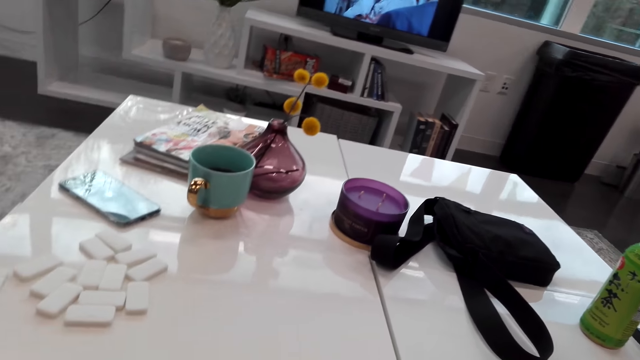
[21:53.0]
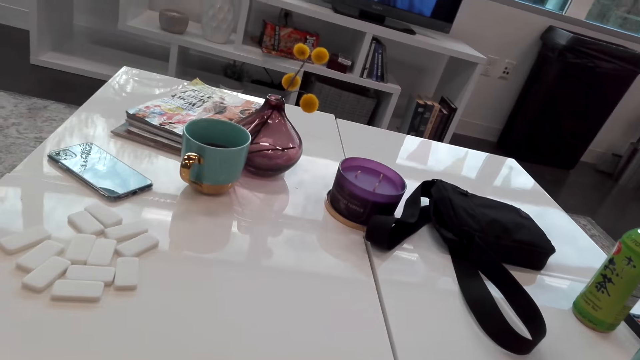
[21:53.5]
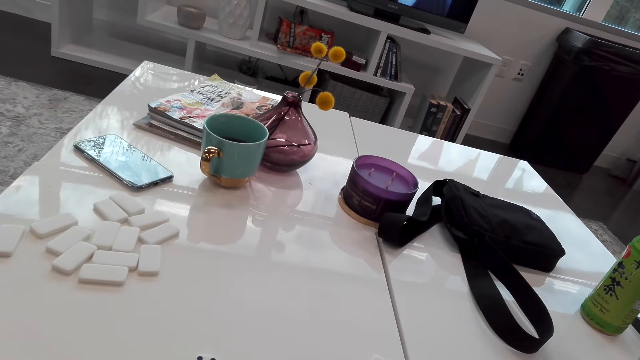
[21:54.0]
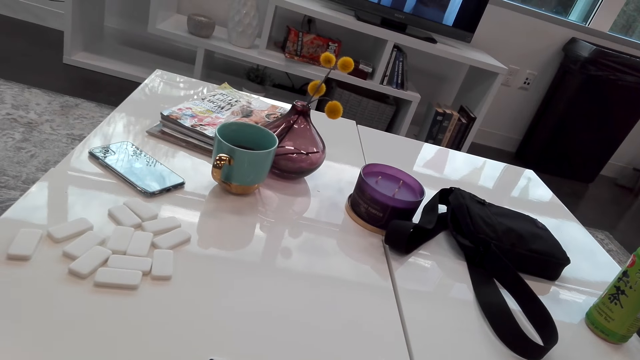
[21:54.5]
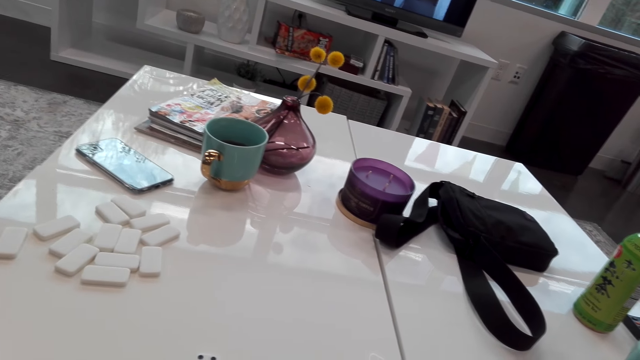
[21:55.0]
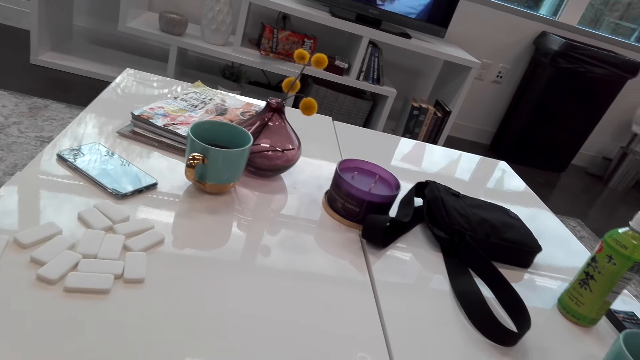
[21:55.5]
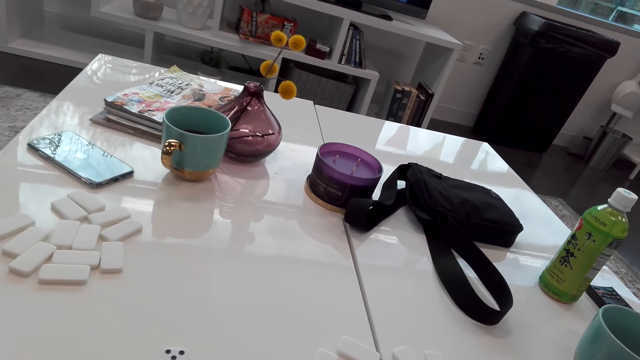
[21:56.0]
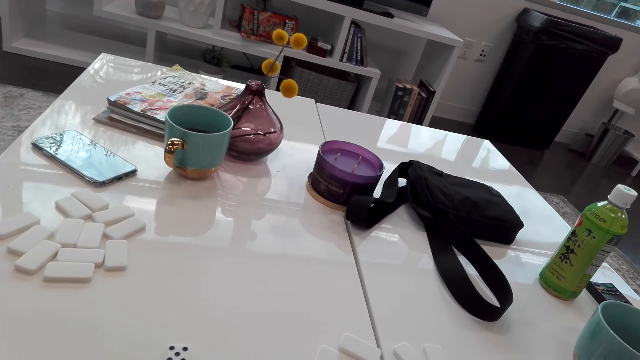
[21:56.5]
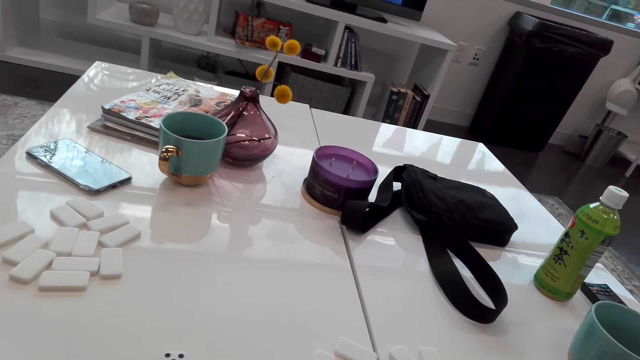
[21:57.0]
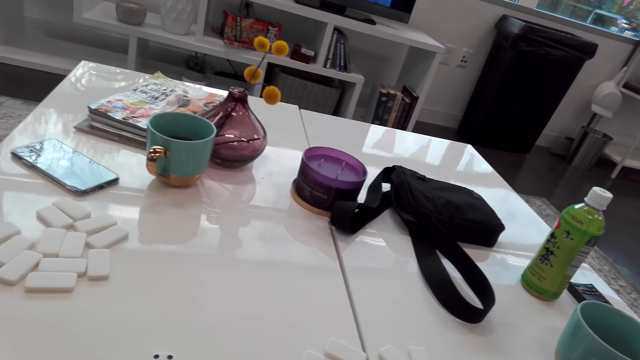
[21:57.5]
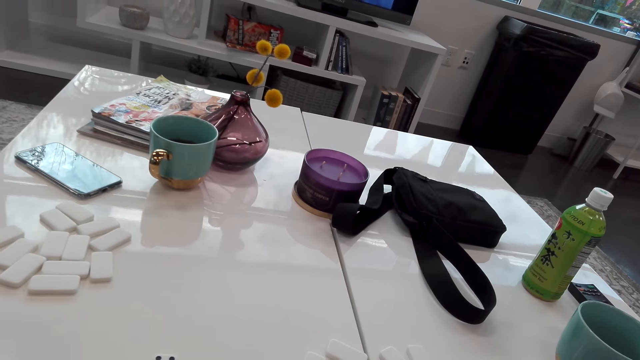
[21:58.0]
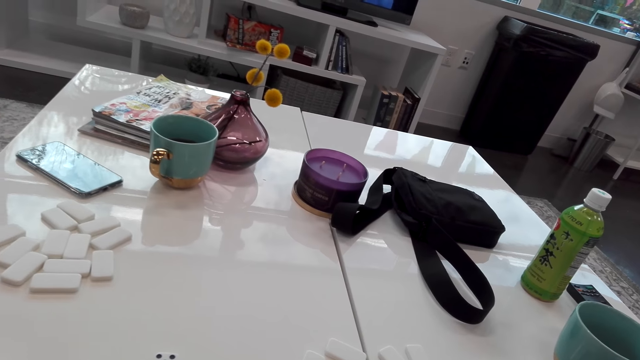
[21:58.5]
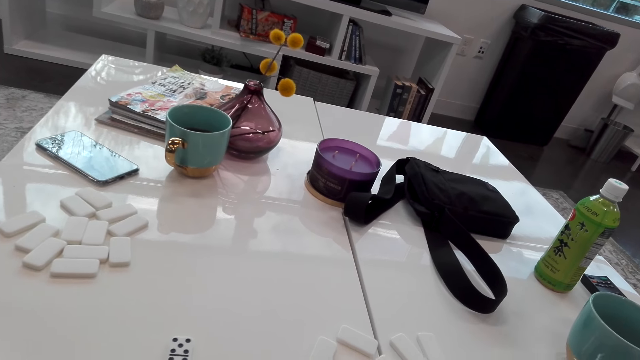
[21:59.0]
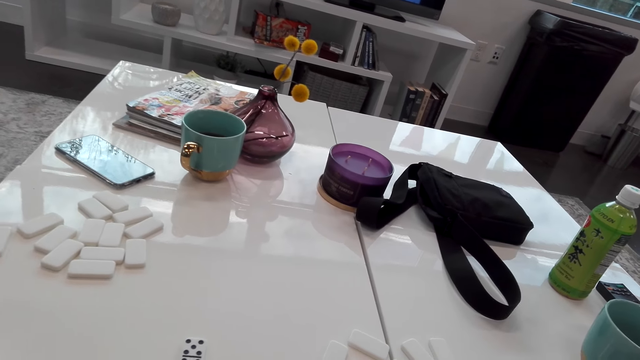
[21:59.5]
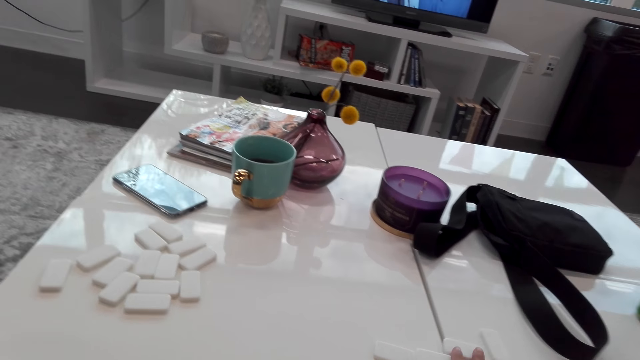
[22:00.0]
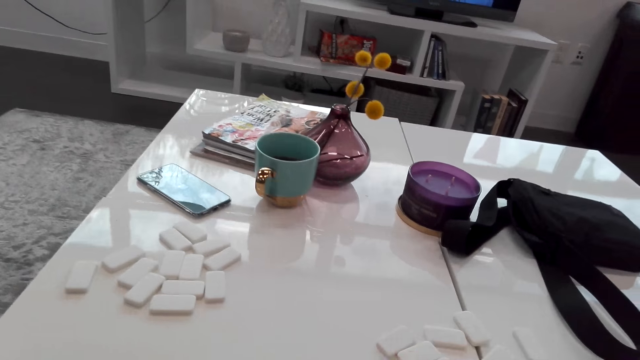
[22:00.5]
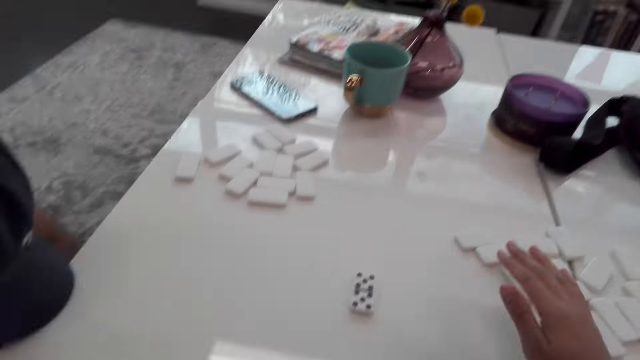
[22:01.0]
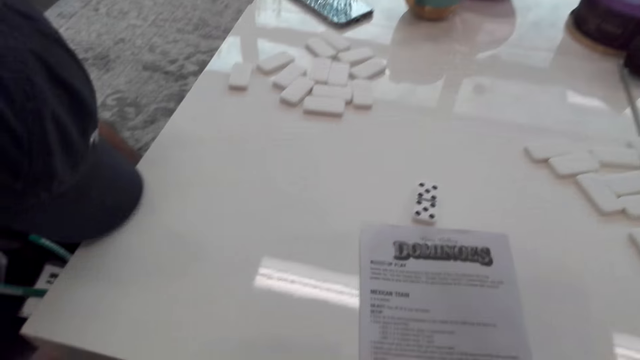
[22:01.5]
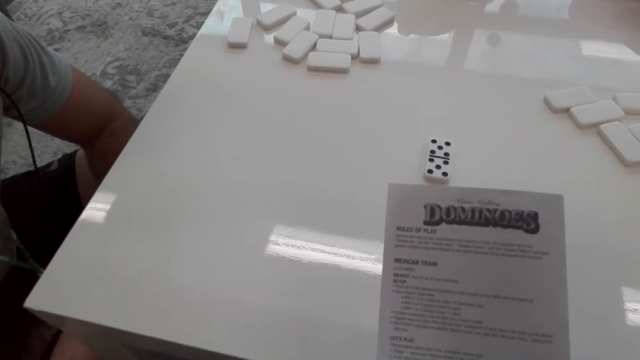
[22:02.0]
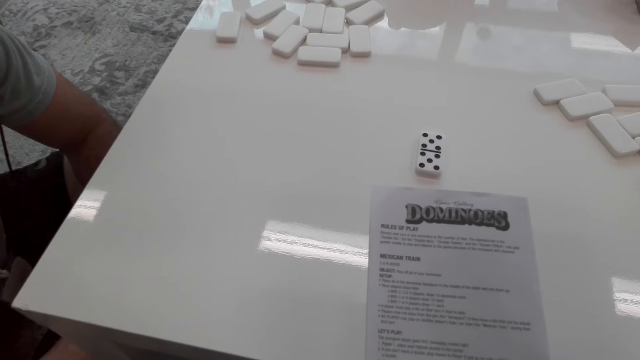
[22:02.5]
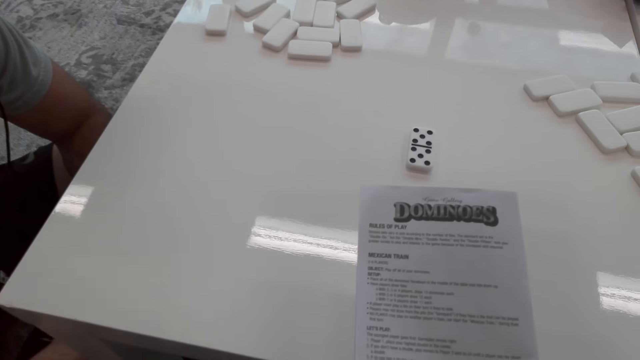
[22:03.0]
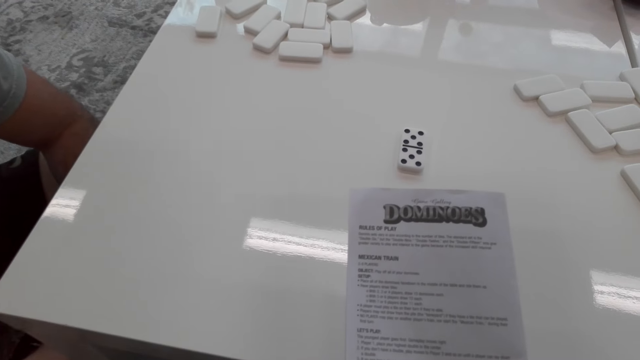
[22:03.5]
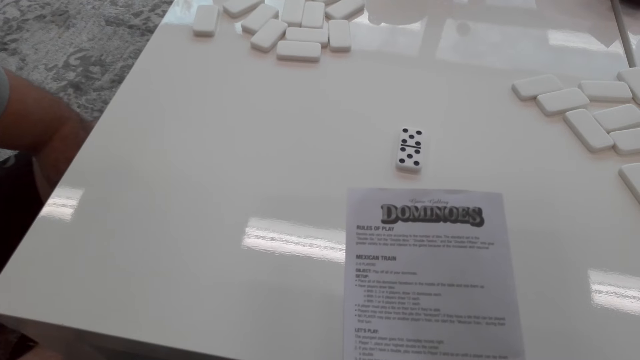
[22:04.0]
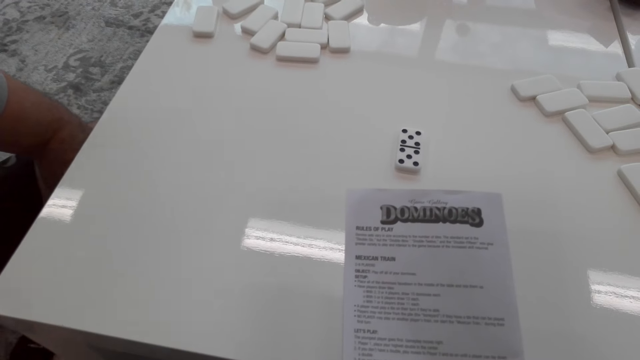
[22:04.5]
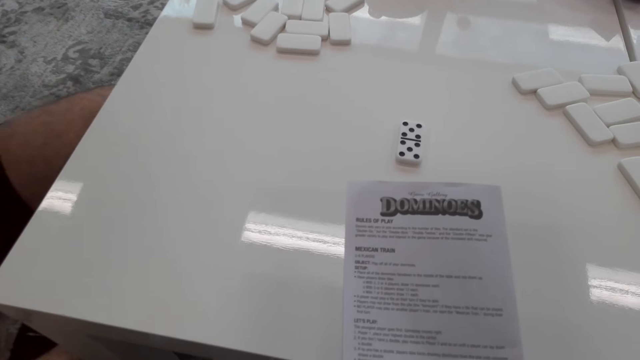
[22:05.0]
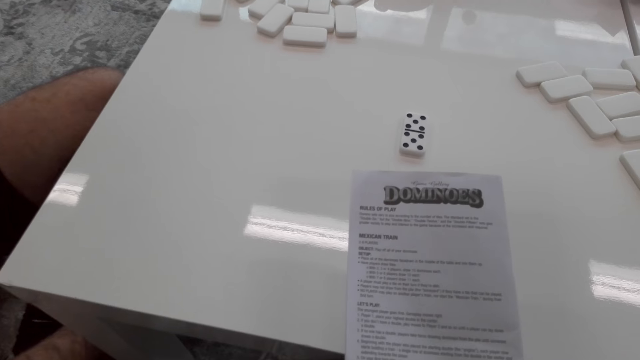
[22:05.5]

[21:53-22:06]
The camera wearer stares at the instruction book.

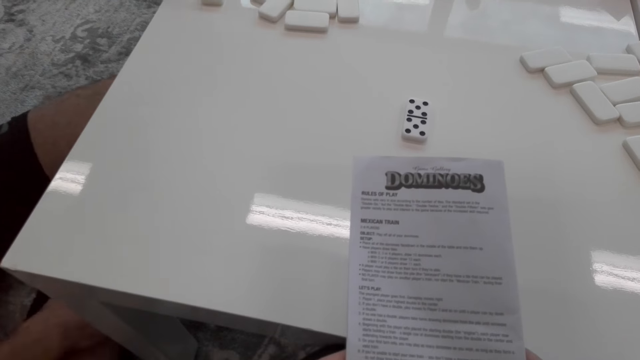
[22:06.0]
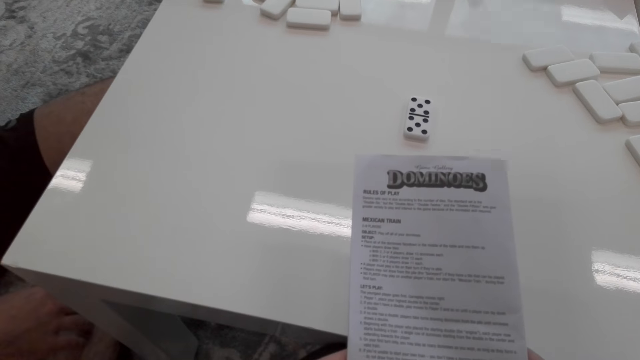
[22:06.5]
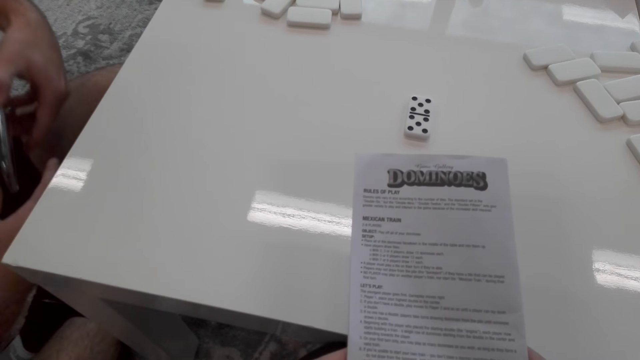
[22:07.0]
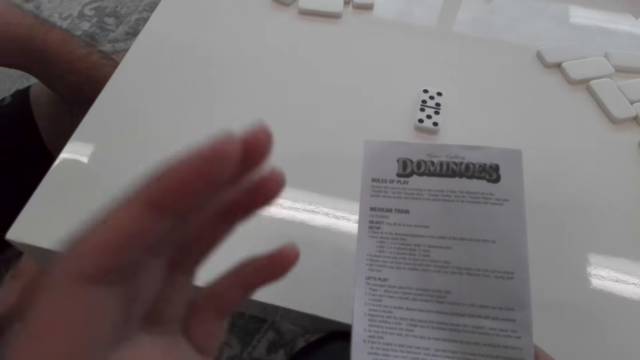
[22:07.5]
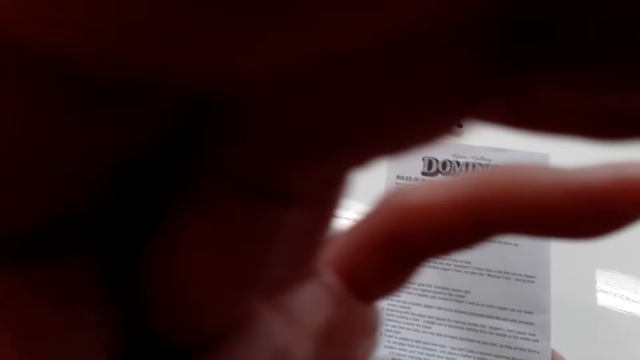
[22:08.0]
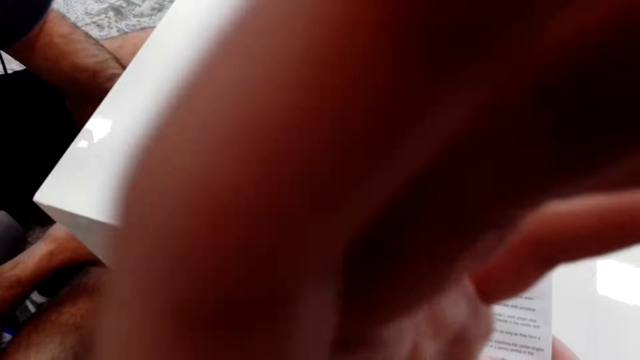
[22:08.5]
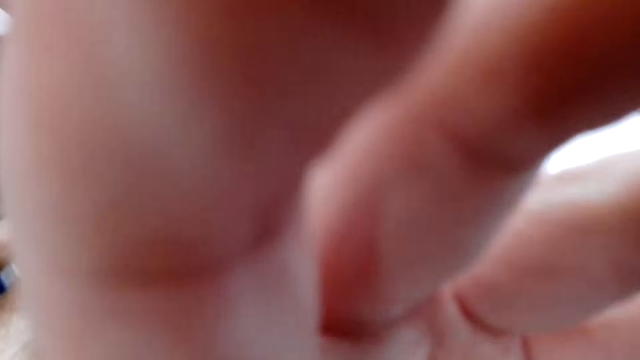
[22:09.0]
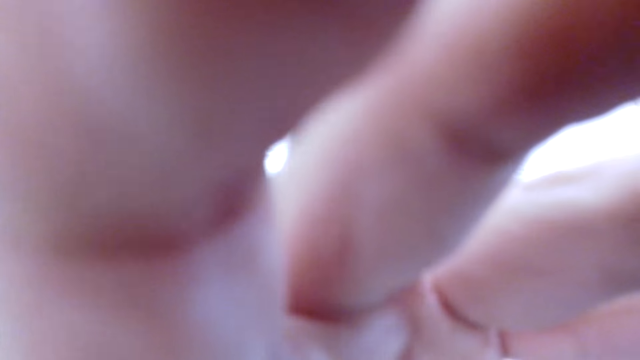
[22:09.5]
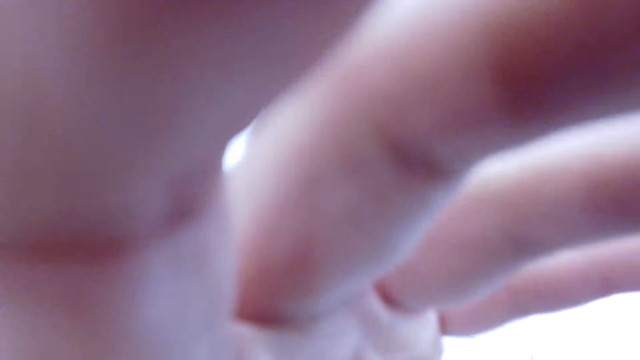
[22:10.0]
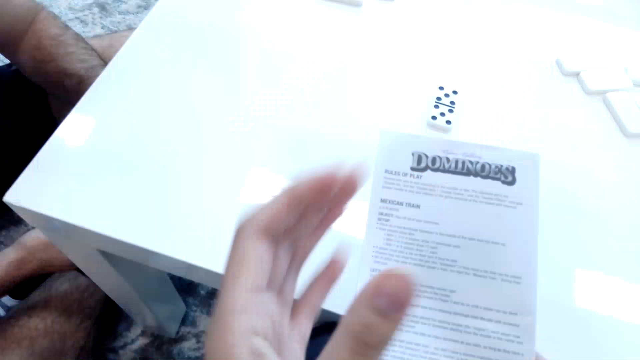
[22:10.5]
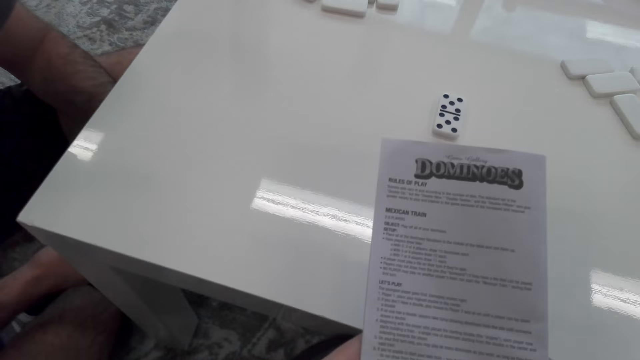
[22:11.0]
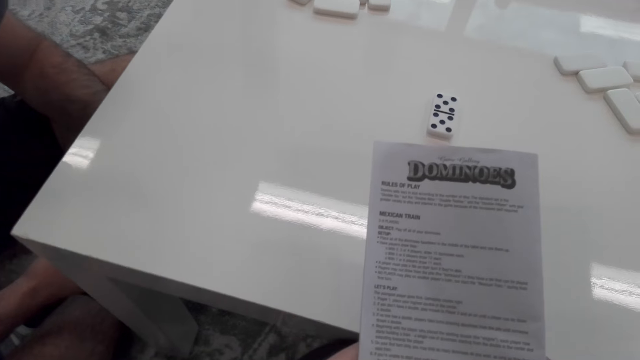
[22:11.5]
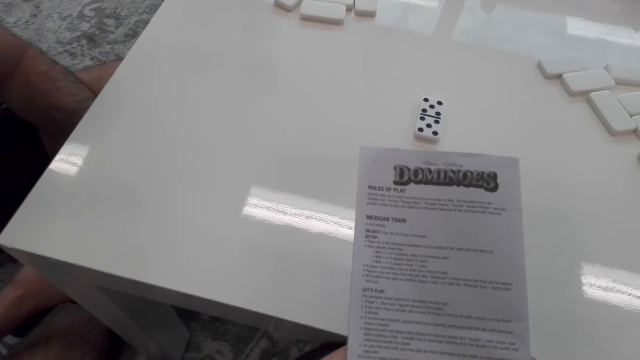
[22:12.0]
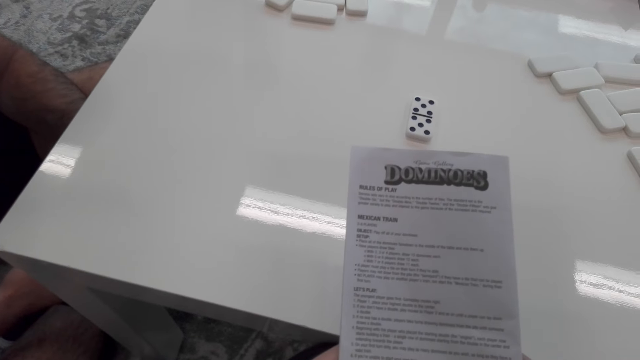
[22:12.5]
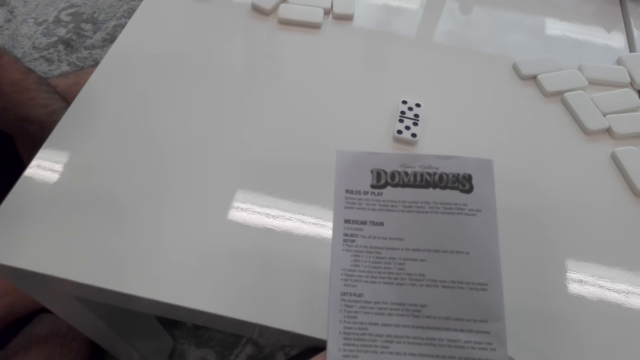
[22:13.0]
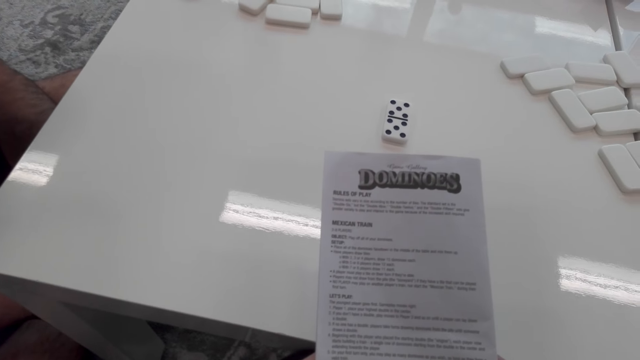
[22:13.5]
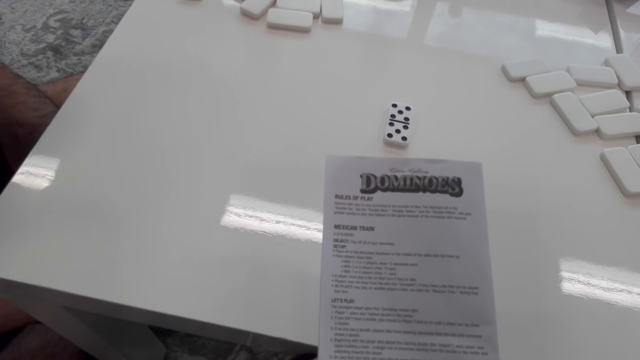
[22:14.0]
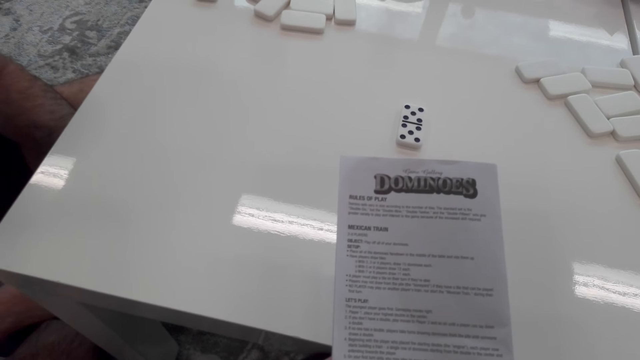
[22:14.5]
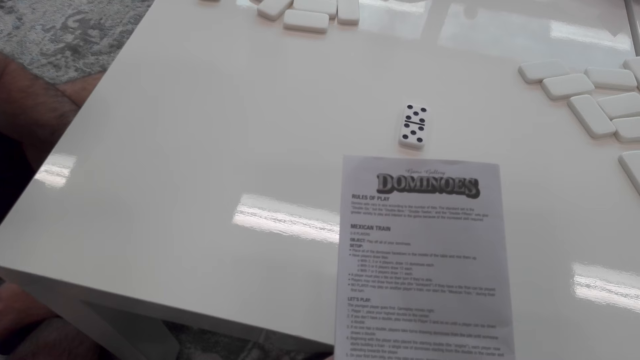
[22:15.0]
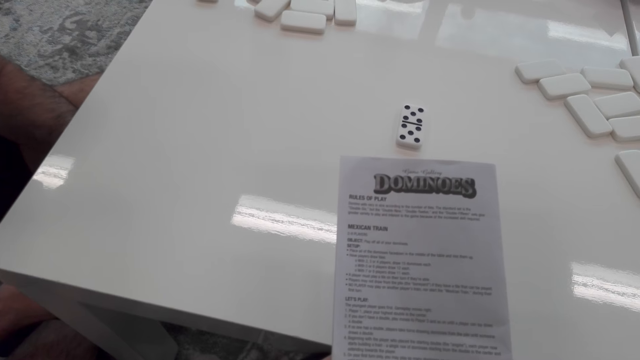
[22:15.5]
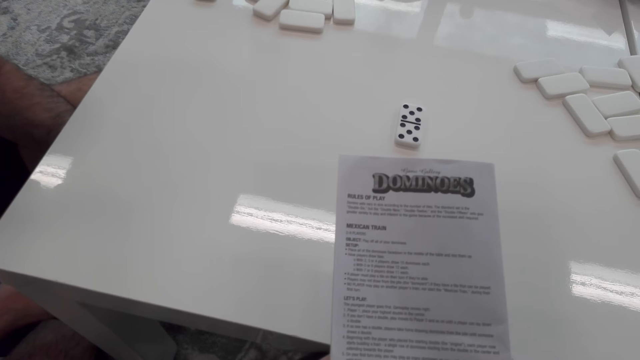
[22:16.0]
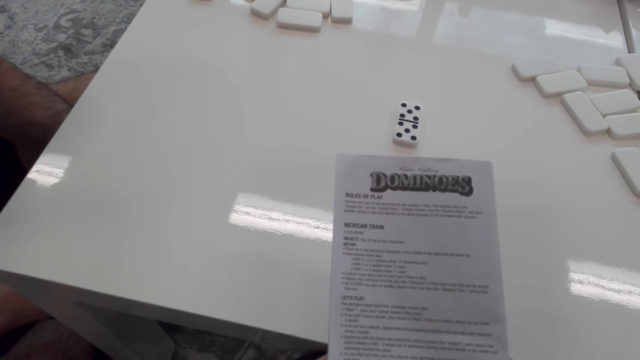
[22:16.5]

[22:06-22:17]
The camera wearer touches something. They adjust the camera. They hold an instruction book. They stare at the instruction book.
